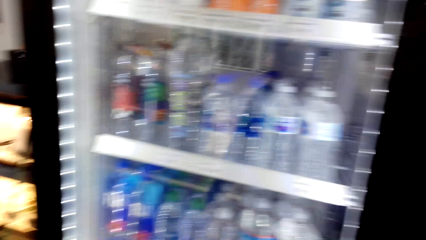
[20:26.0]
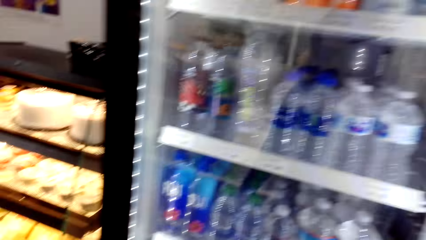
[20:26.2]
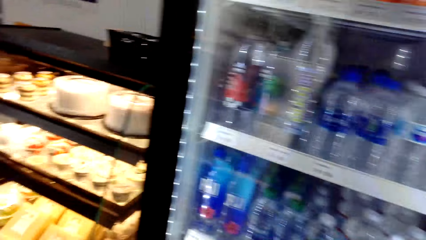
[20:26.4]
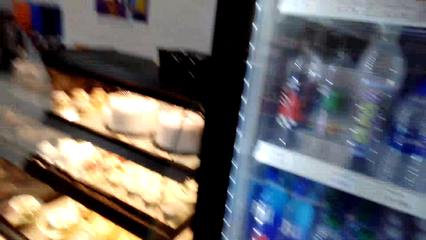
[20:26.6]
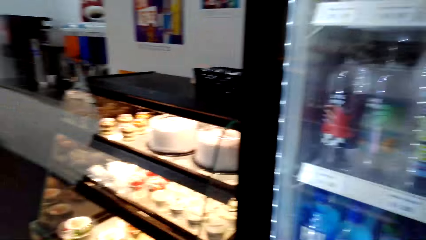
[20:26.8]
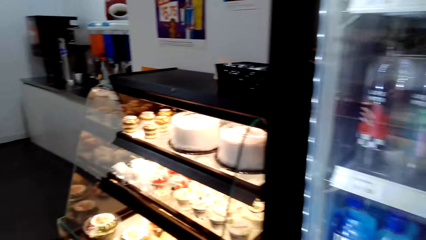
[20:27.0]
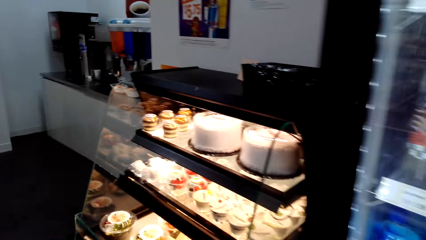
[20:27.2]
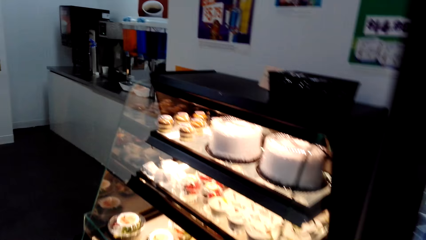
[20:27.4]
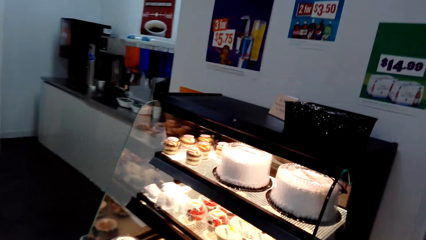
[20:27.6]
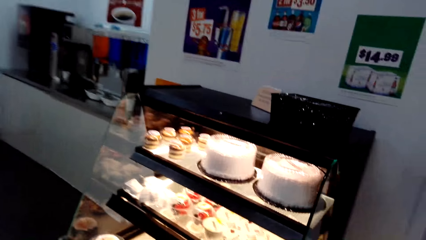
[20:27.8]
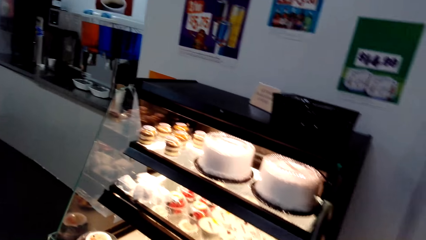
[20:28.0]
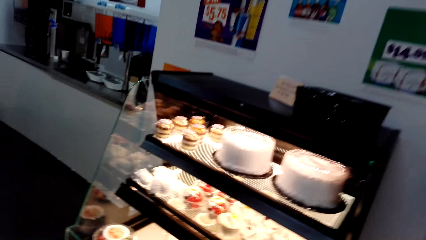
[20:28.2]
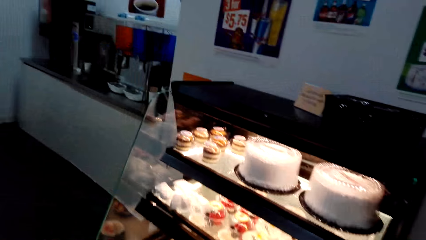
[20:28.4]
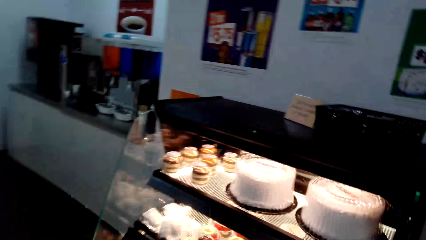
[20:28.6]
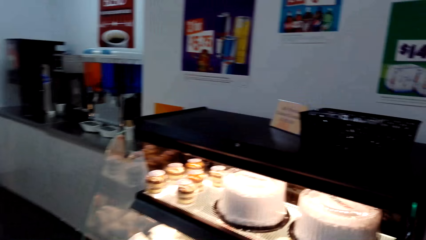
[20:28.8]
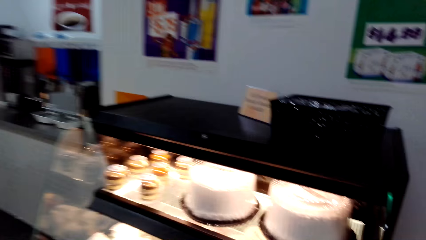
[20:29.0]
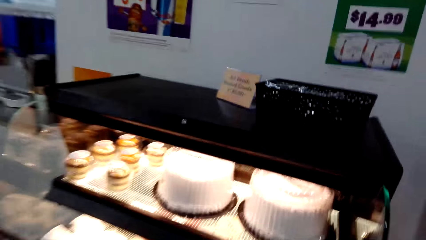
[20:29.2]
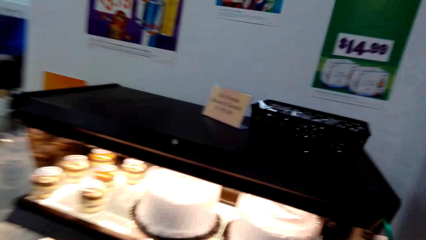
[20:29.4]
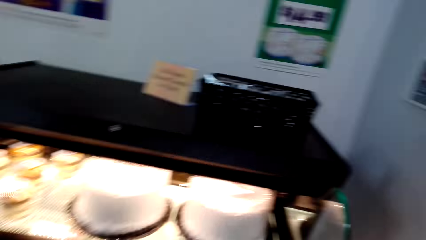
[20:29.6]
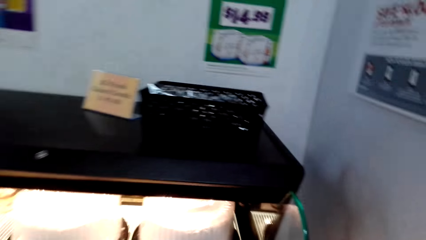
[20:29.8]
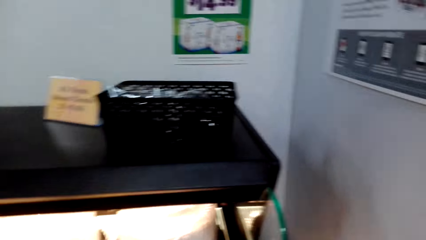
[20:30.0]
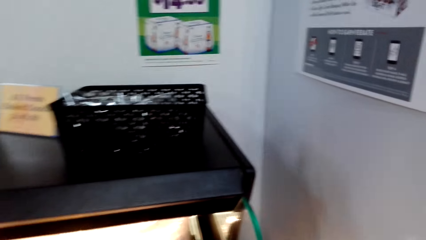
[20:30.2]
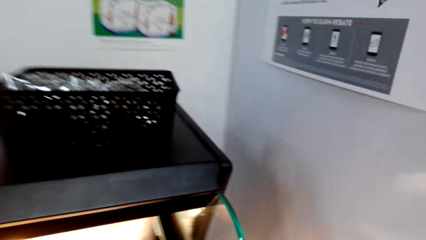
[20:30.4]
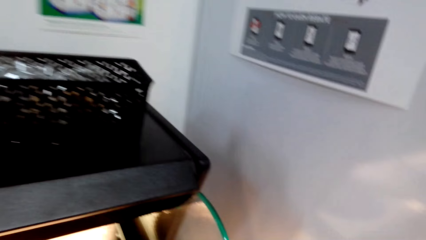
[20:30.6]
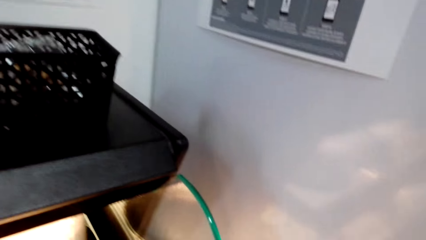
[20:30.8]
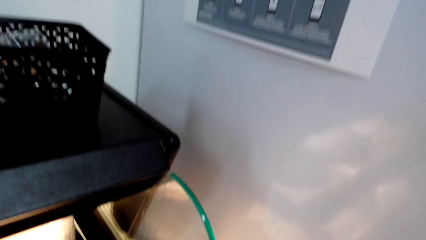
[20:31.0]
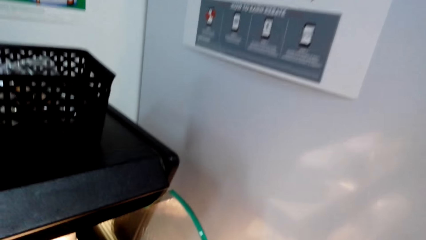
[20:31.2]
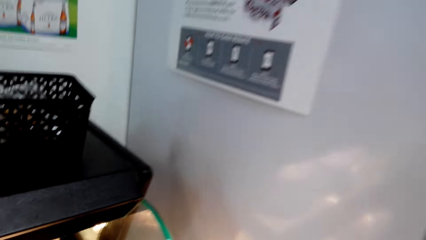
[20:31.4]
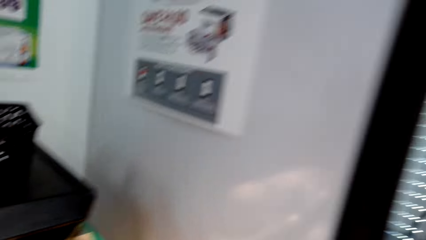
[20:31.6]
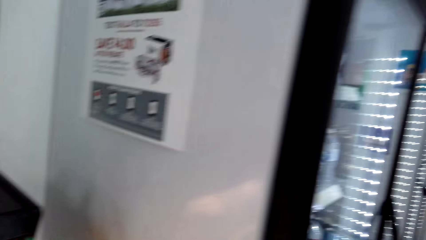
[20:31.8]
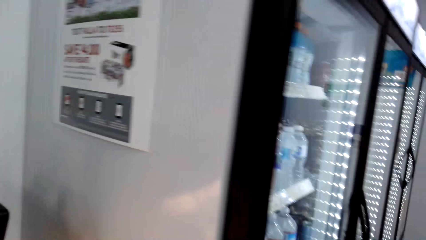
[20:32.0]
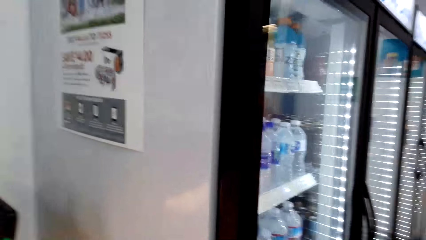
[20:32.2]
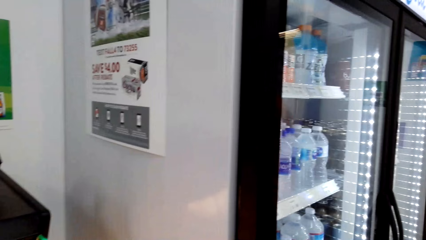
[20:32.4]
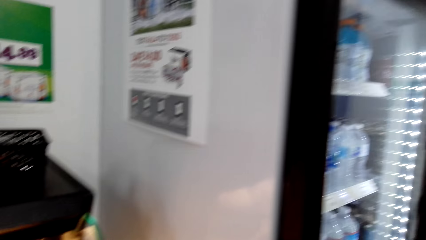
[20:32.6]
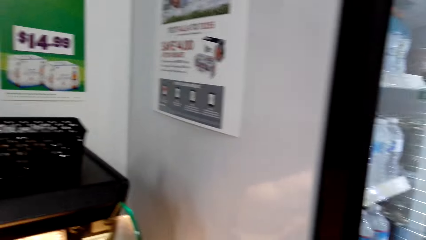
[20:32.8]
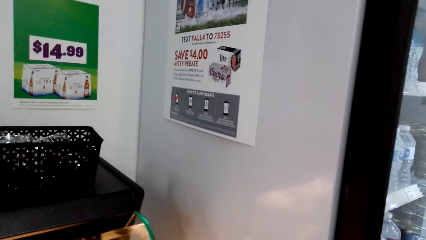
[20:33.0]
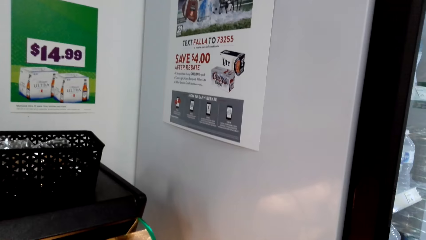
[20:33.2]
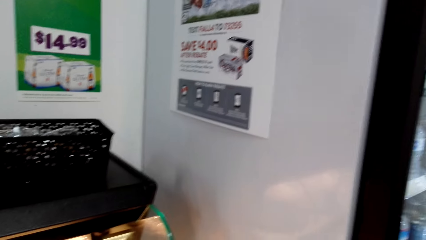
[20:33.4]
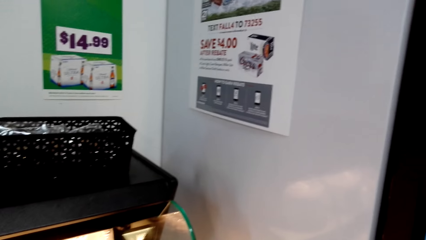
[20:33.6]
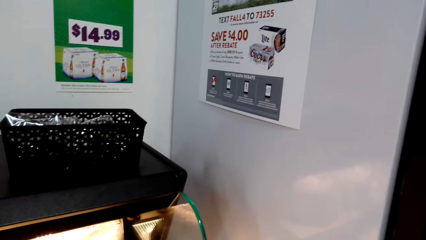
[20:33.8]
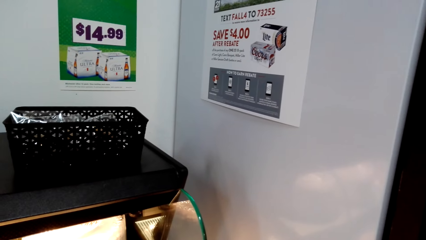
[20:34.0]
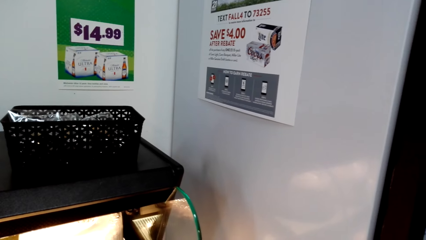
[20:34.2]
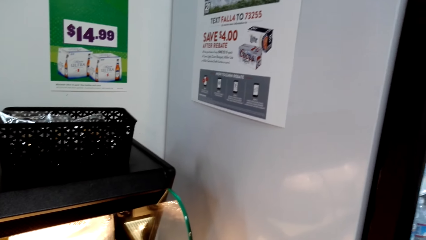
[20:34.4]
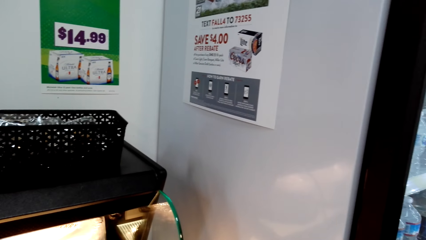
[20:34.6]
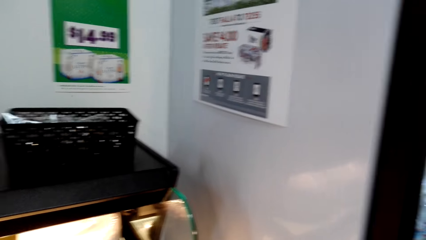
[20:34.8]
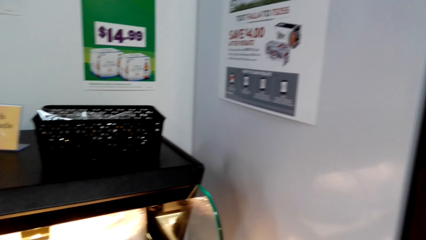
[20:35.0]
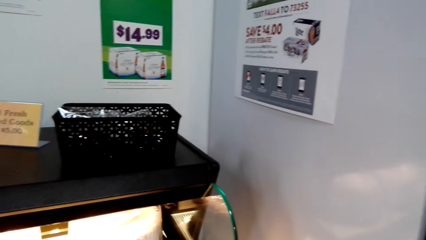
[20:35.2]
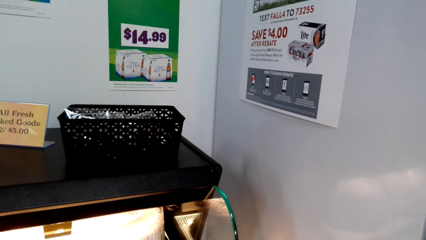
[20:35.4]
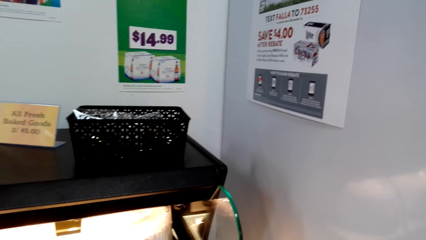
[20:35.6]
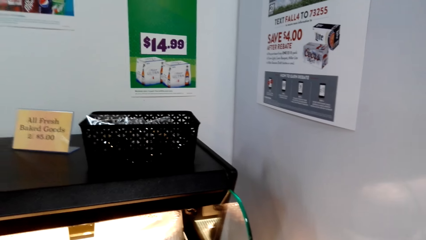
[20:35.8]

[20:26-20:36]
The camera wearer walks on the floor. They stand on the floor.

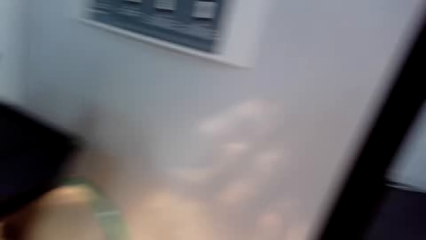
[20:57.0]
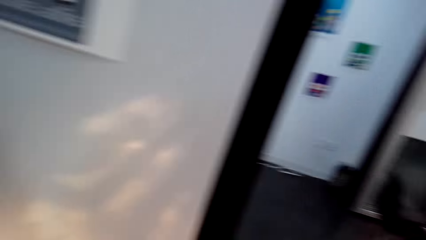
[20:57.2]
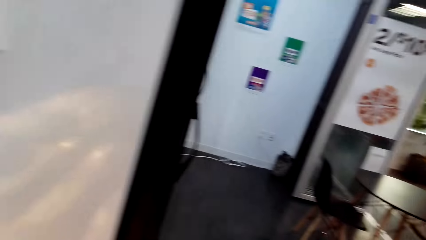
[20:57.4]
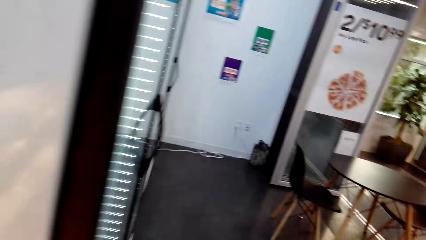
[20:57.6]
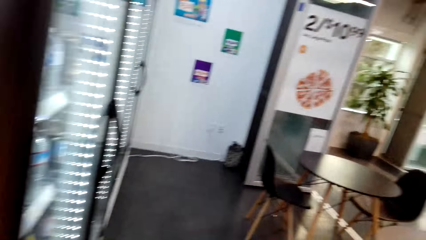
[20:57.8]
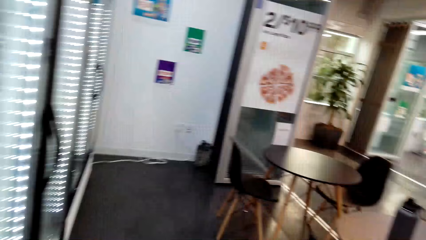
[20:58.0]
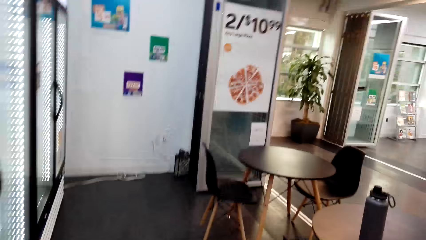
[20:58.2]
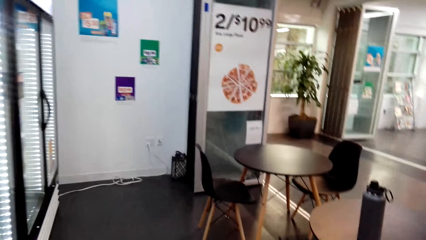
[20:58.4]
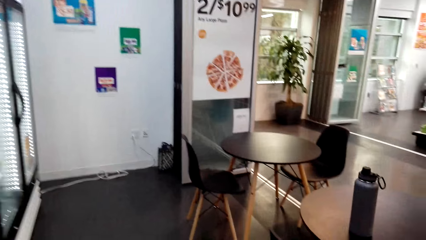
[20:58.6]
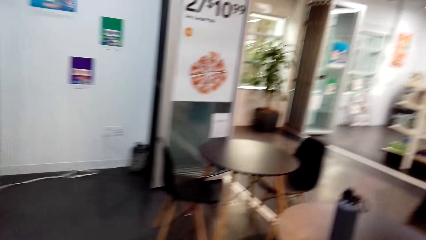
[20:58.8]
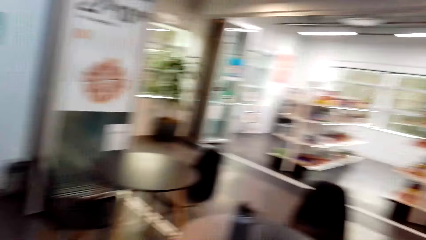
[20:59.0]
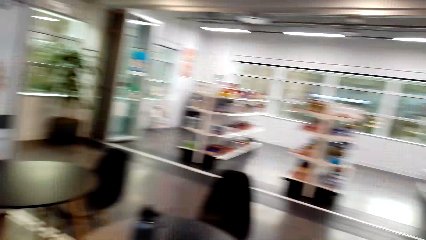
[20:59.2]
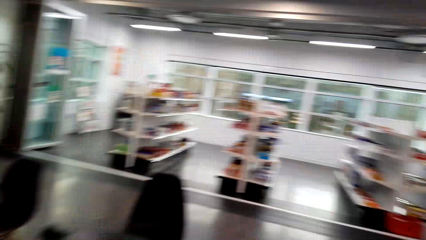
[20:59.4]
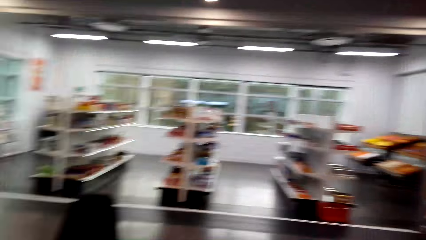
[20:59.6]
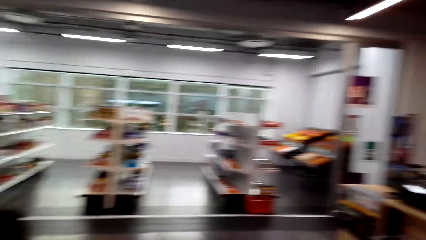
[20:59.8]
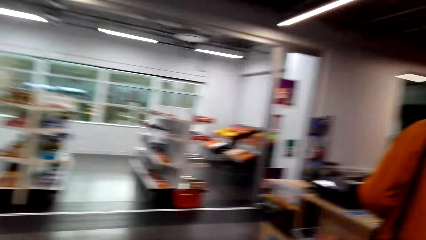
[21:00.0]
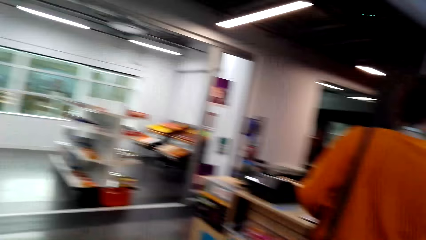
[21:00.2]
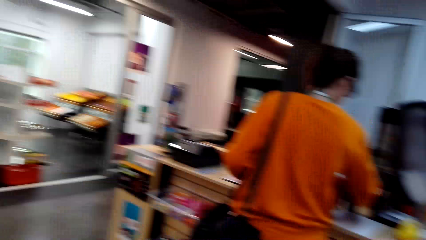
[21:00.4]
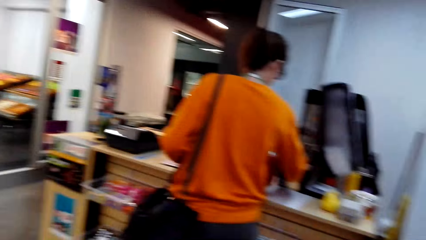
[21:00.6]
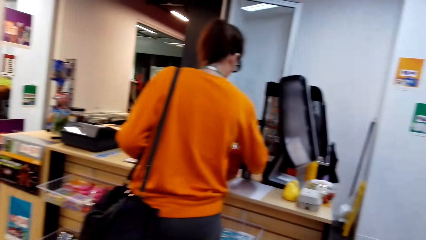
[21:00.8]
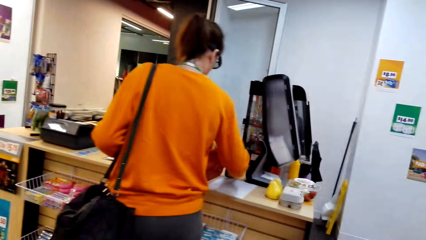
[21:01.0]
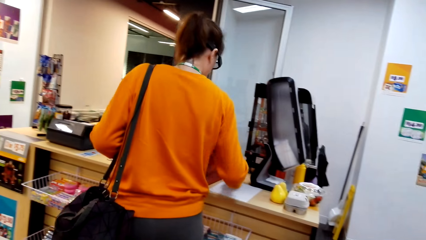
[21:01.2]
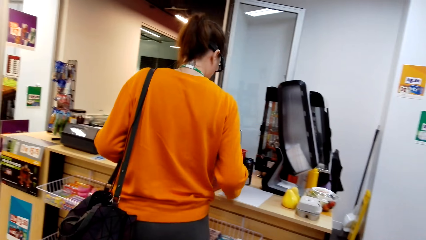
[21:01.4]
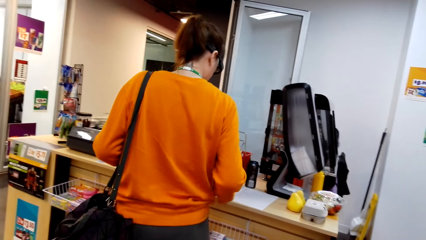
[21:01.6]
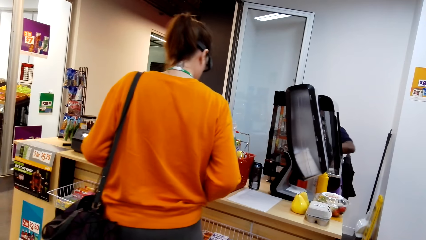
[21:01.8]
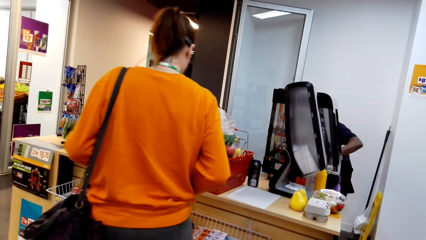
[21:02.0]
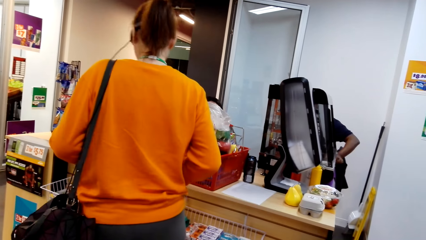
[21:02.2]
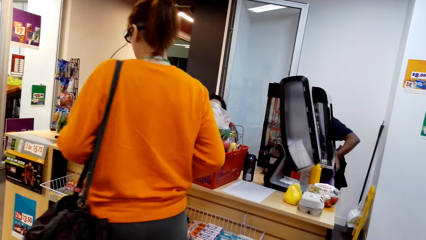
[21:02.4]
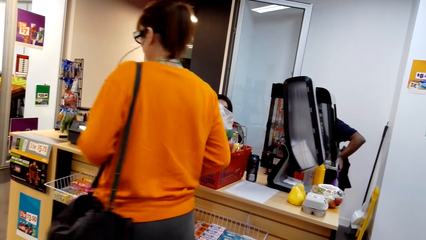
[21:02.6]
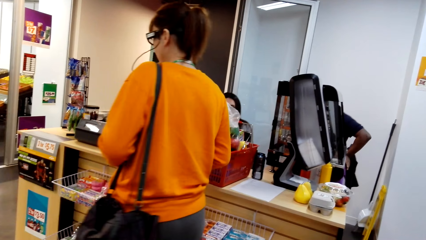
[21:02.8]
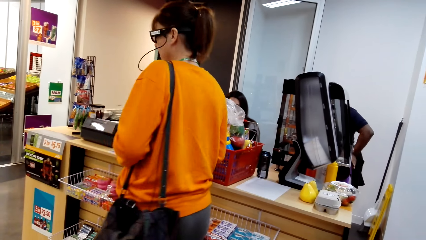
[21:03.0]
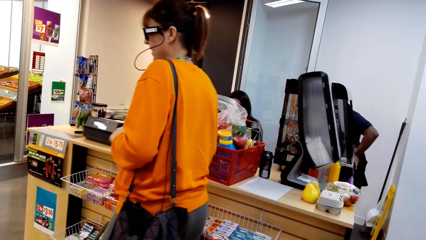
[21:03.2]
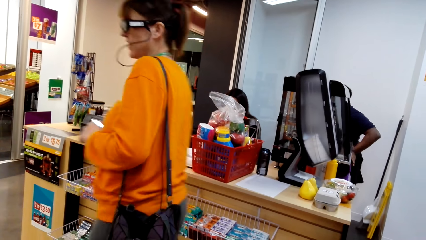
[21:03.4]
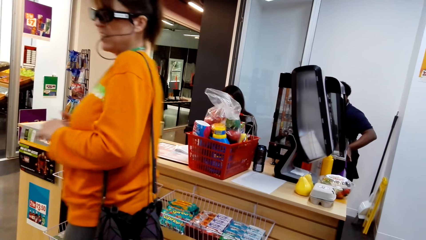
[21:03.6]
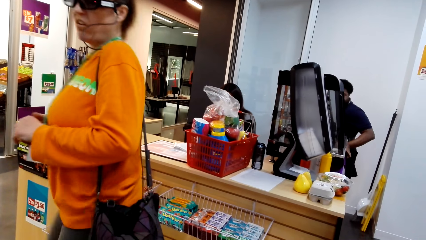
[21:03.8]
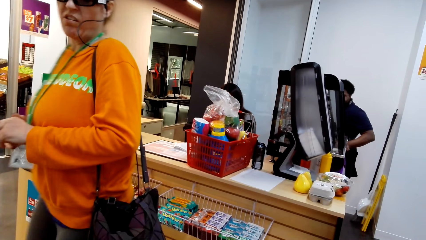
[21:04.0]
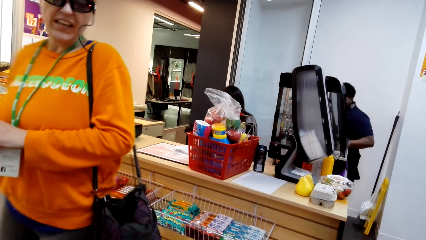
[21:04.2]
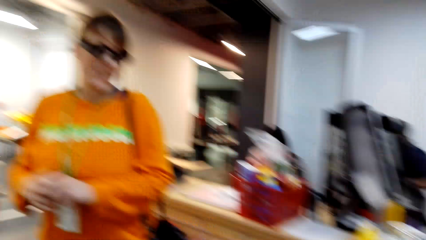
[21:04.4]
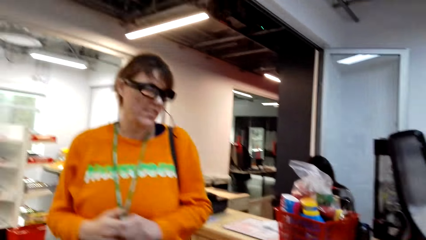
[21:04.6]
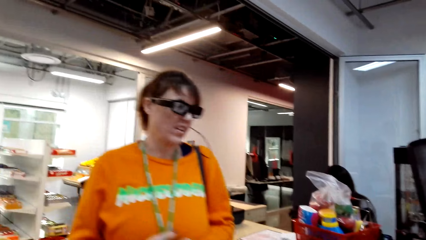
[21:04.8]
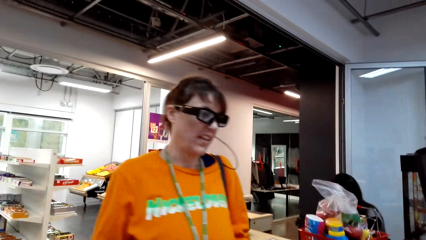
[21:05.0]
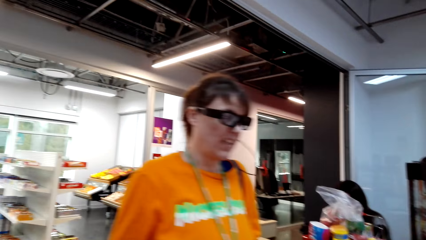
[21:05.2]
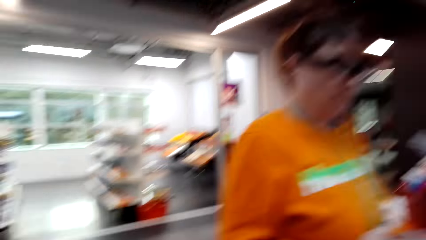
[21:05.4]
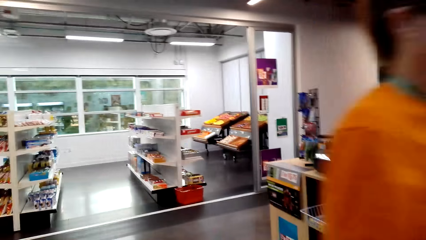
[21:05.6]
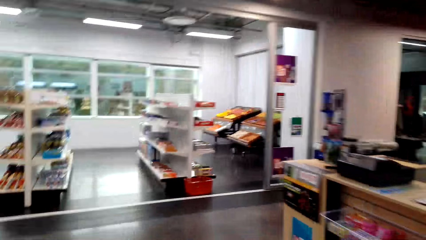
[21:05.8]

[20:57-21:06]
The camera wearer walks on the floor. A woman stands on the floor. The woman walks on the floor.
